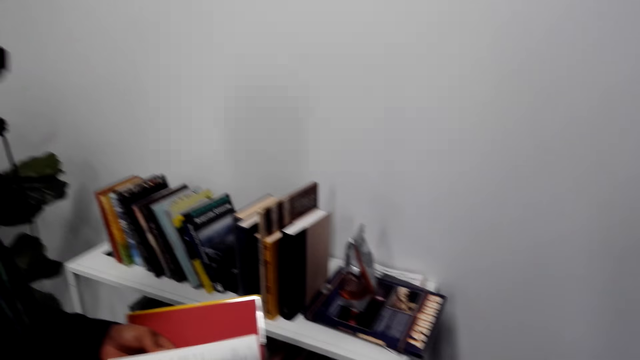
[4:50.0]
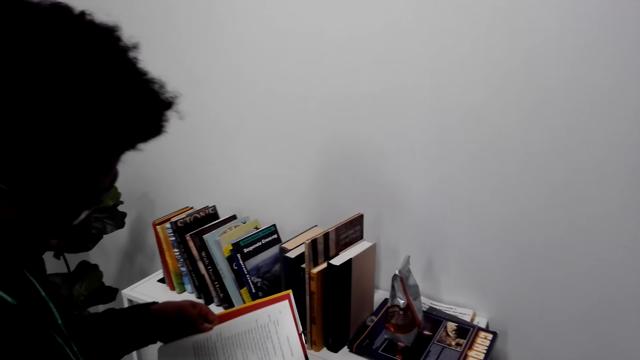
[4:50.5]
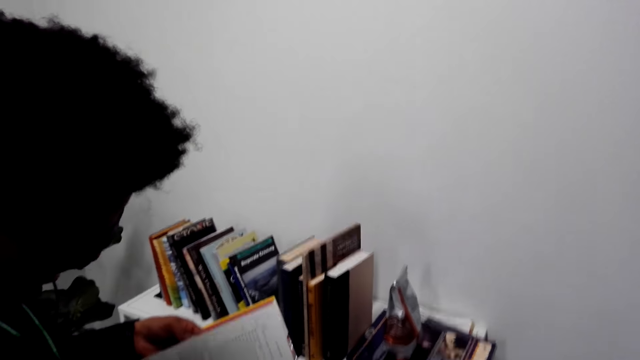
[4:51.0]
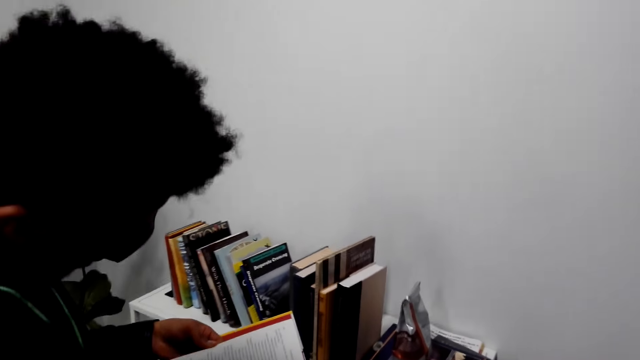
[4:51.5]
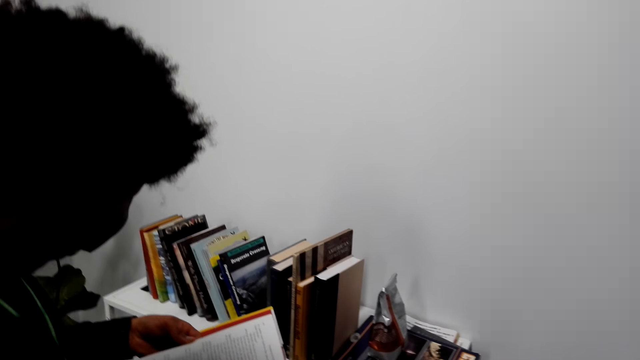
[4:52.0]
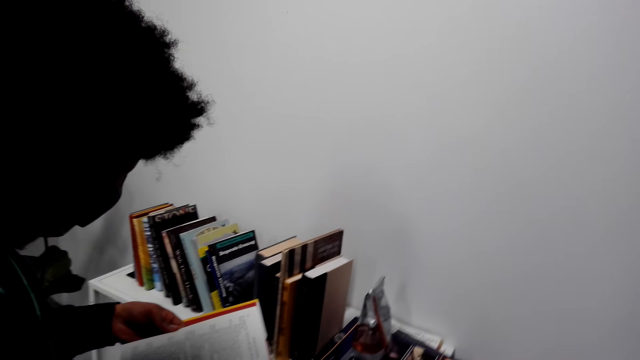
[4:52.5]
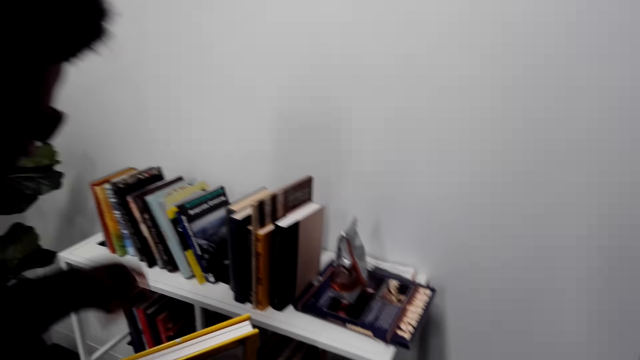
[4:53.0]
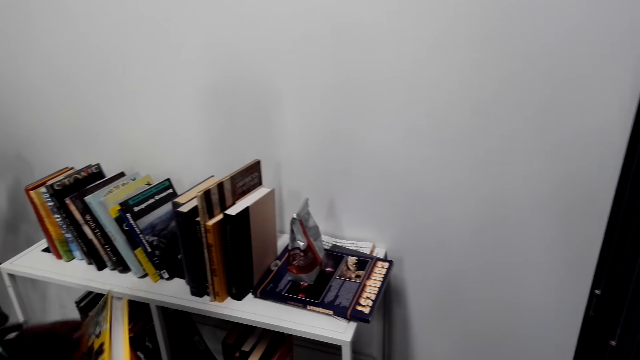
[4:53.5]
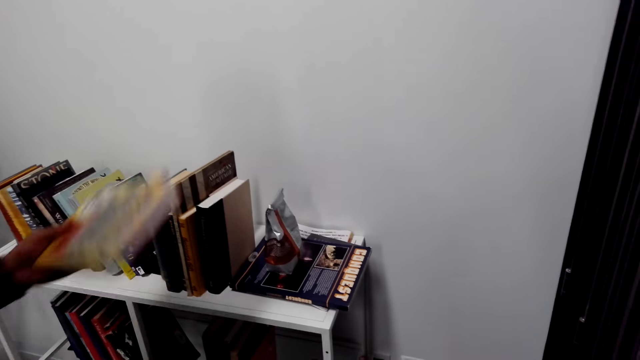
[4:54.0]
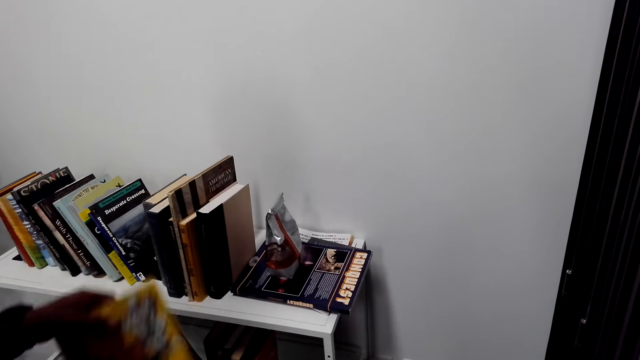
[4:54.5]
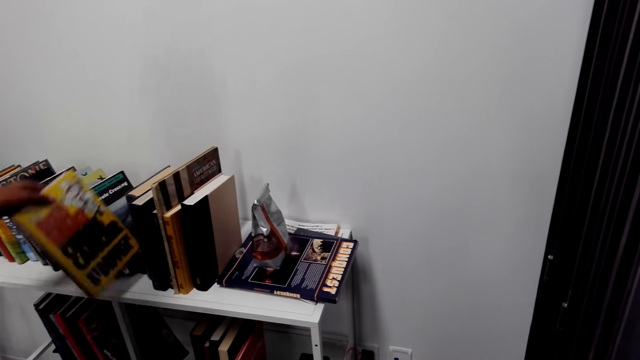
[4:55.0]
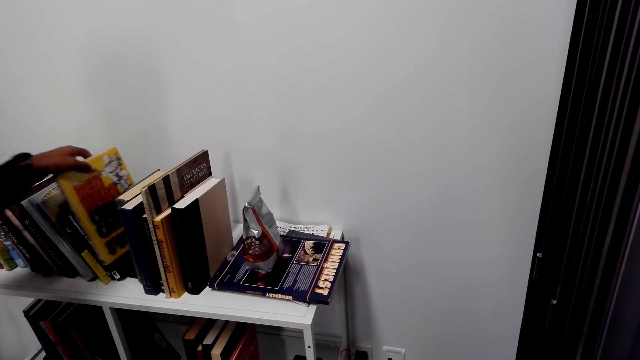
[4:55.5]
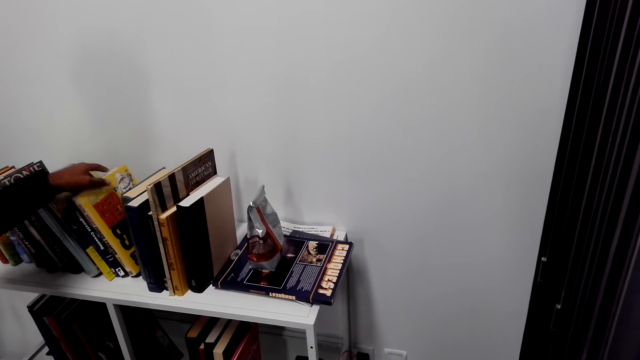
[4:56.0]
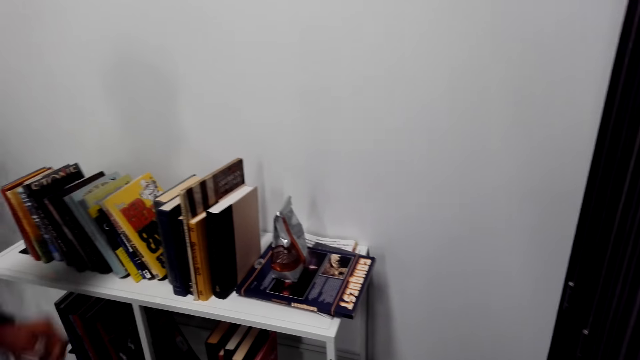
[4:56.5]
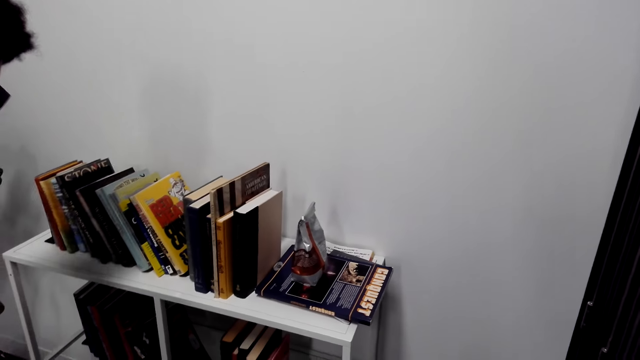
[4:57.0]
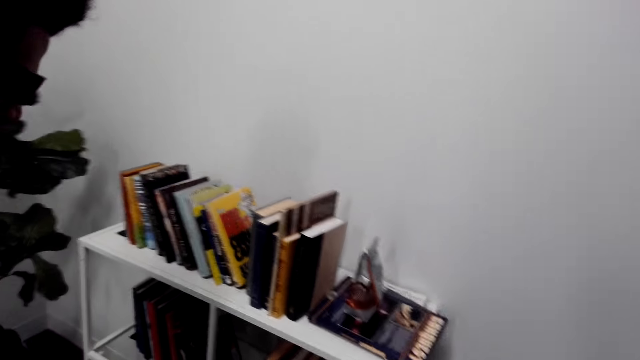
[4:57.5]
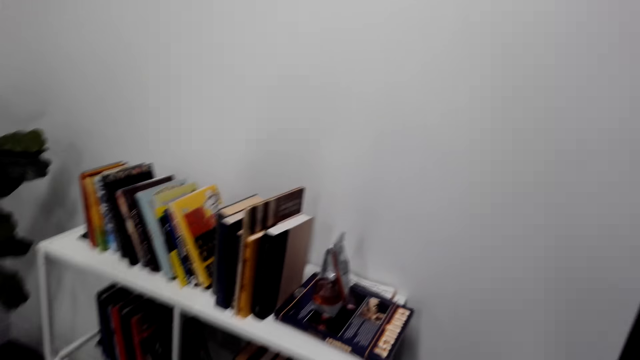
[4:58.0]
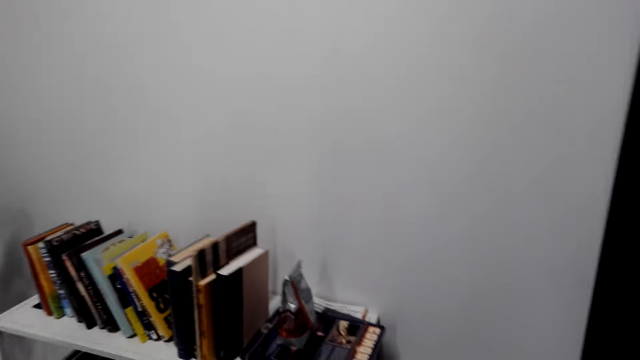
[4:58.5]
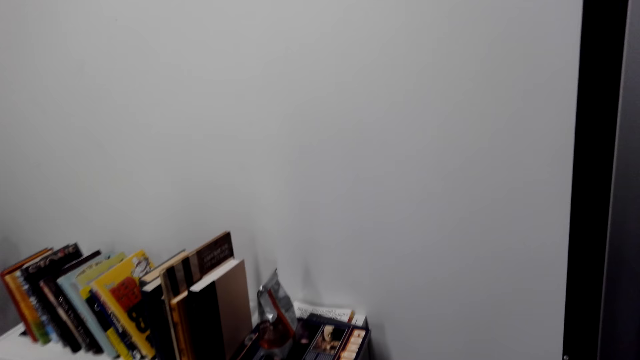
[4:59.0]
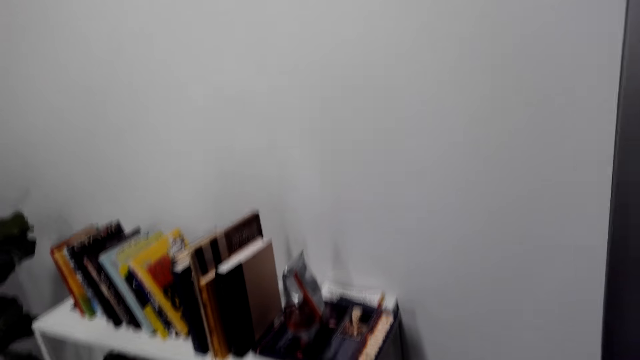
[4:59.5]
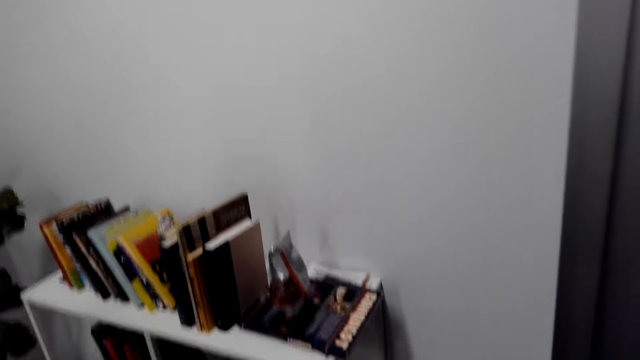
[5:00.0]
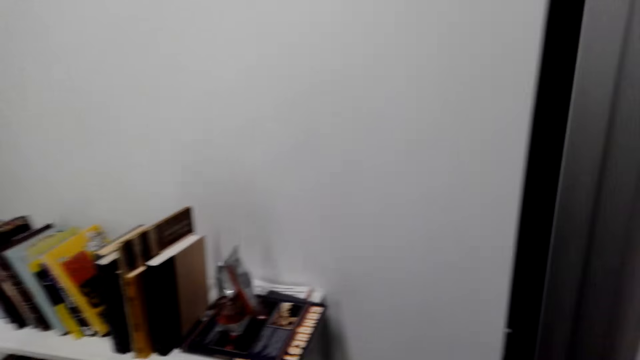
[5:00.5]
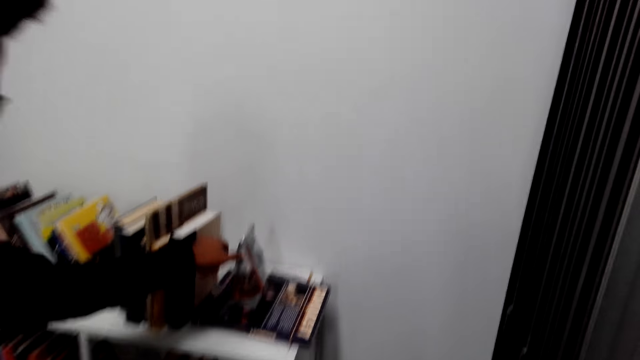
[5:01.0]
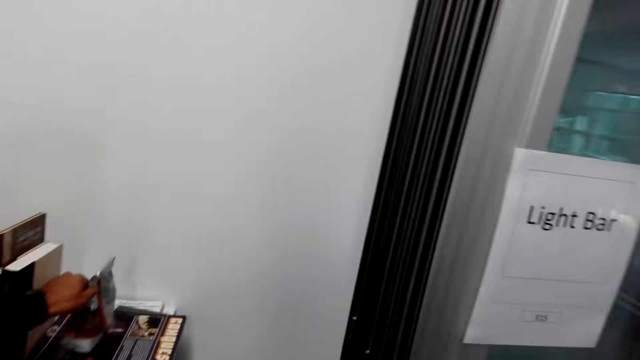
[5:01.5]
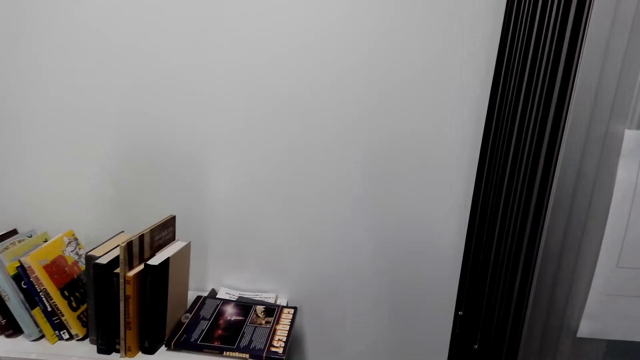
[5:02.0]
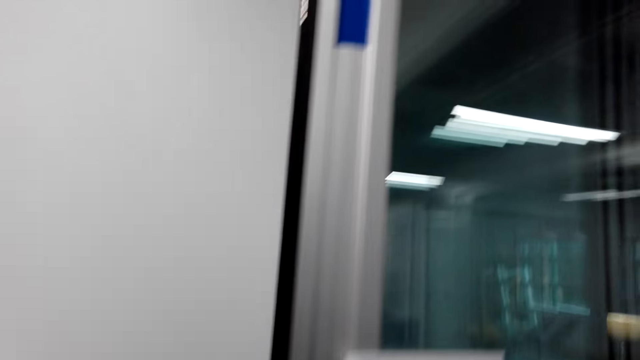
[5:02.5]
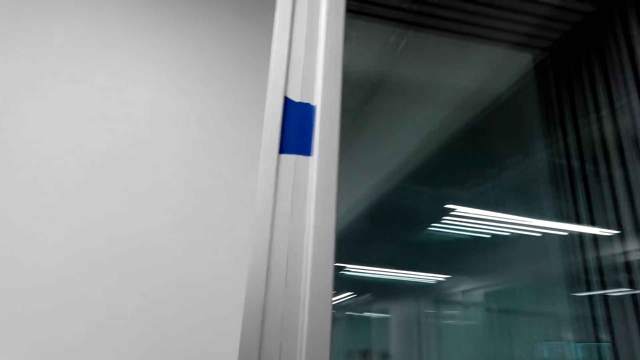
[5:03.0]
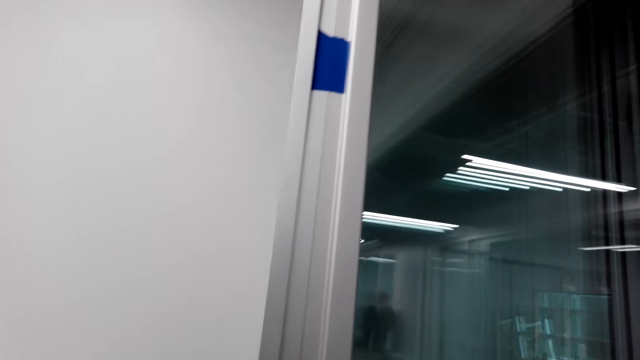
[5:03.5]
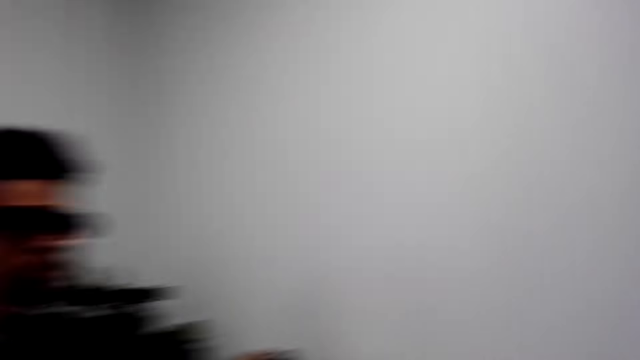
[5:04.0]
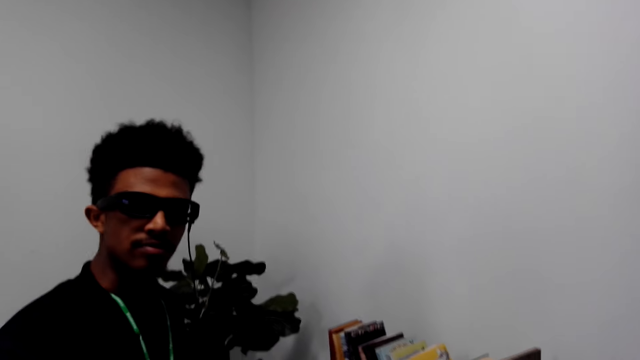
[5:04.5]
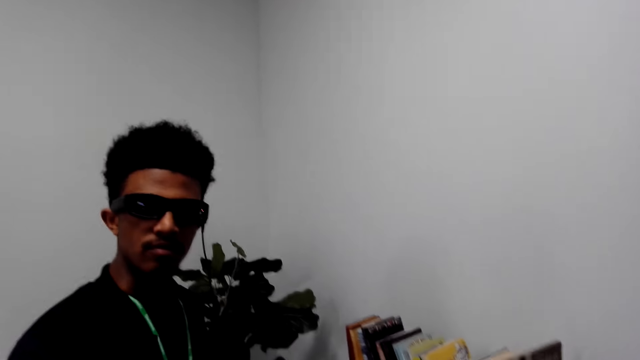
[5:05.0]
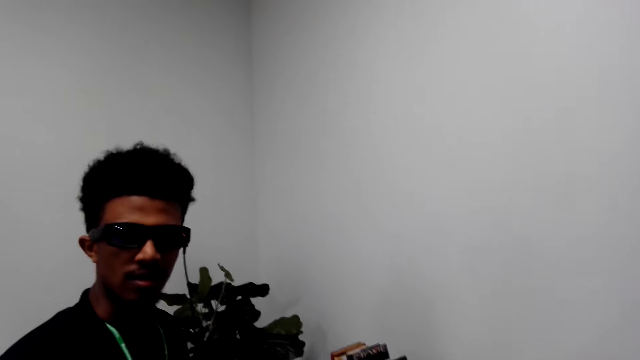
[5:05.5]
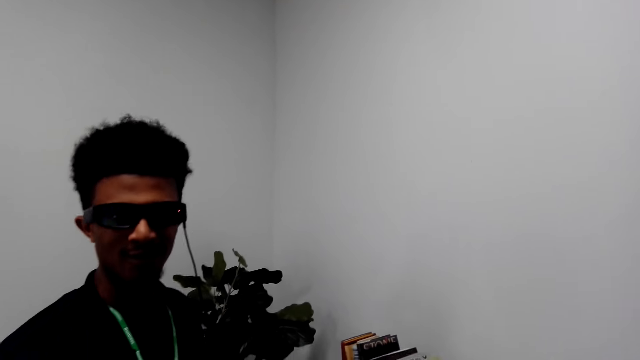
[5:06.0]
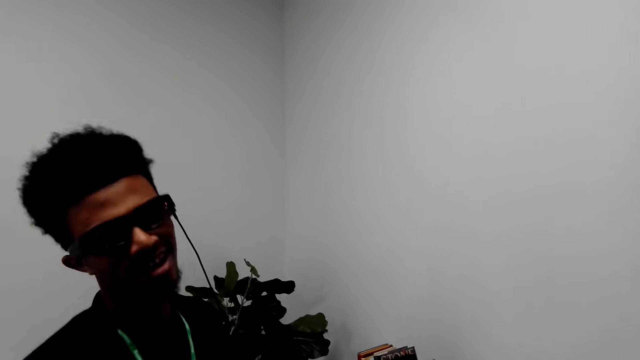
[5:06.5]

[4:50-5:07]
The camera wearer opens pages on a book. They put a story book on a shelf. They stare in the room. They pick a book from the shelf.

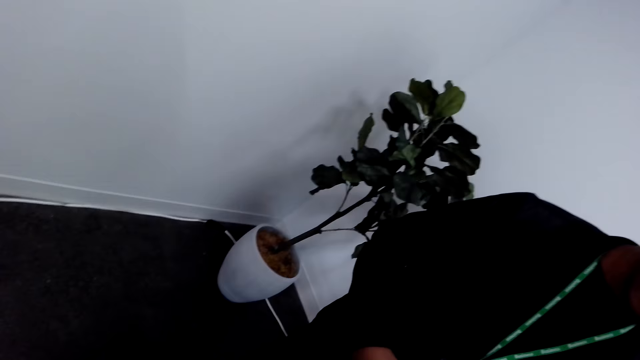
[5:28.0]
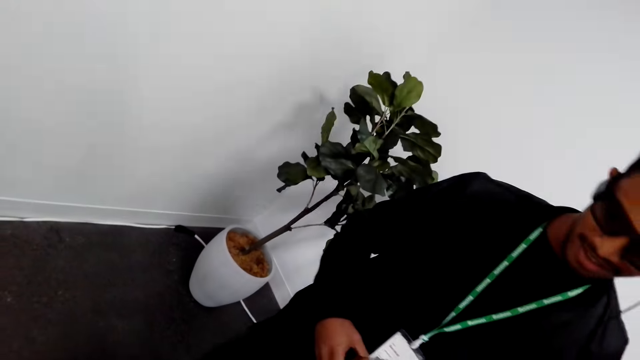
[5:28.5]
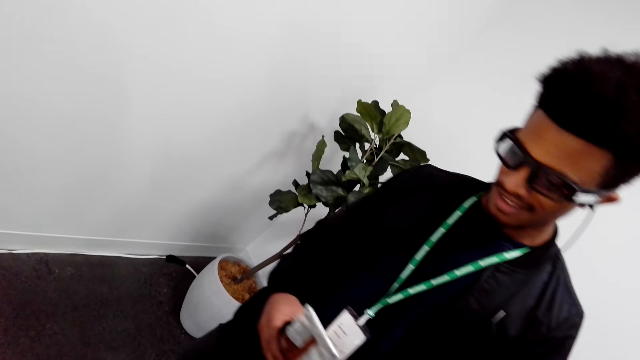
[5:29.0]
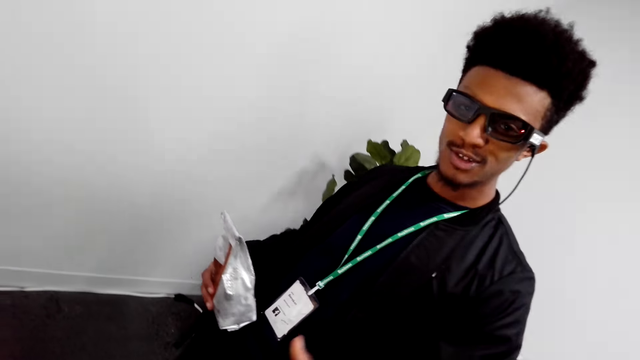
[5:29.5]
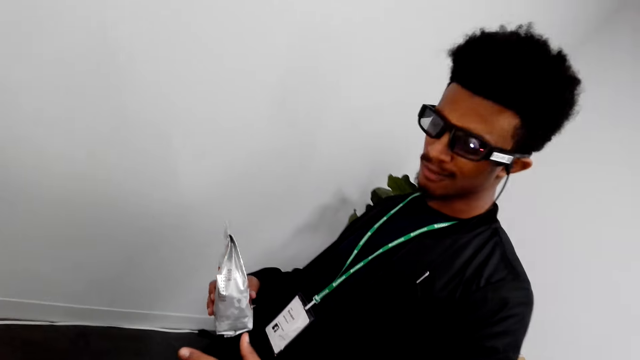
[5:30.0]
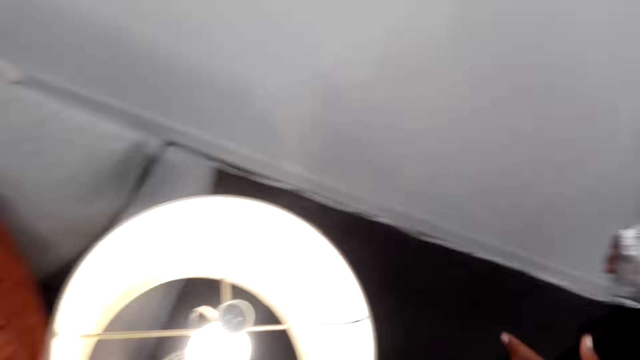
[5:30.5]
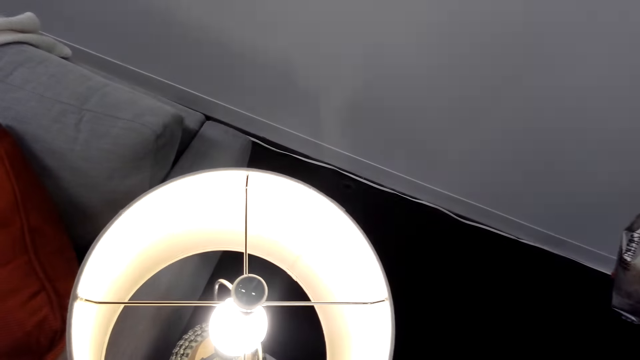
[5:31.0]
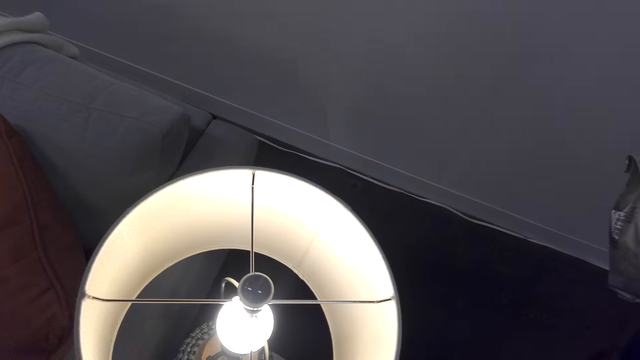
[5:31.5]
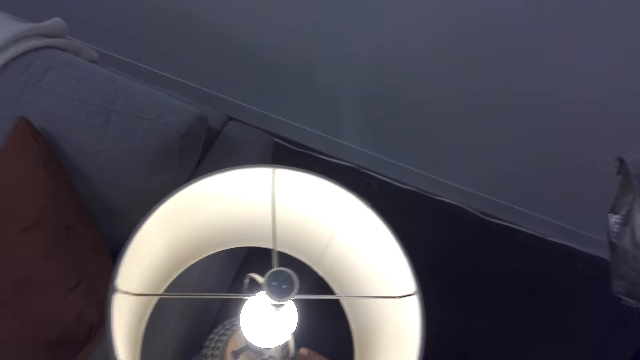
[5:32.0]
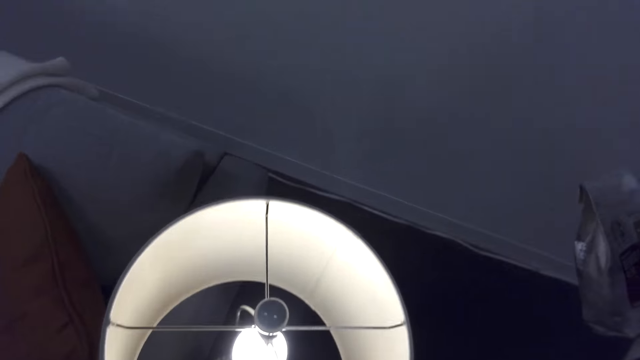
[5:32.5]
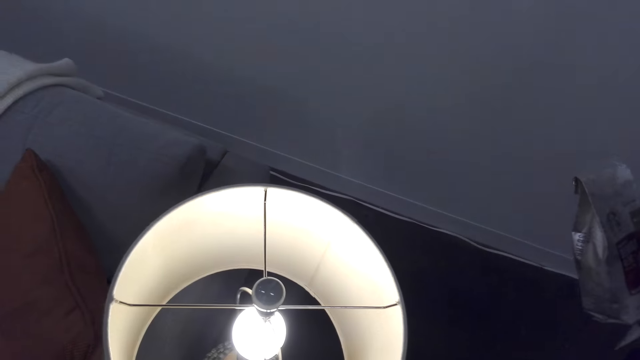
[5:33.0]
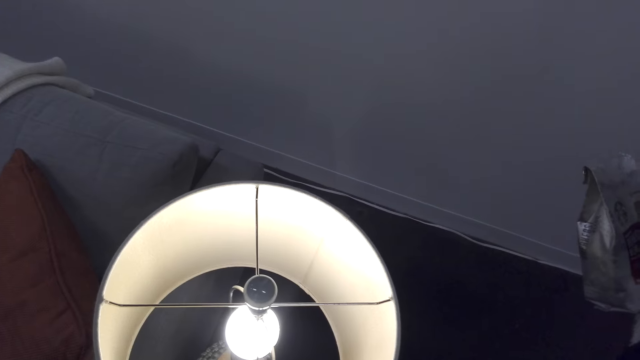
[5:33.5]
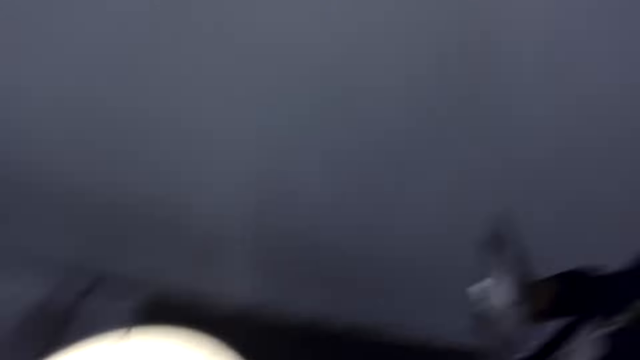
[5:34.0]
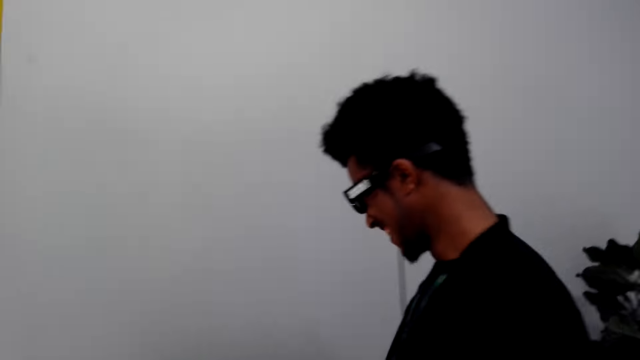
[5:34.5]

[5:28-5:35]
The camera wearer carries snacks with the right hand.
